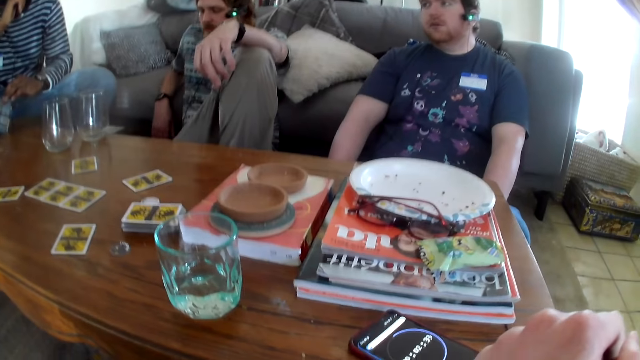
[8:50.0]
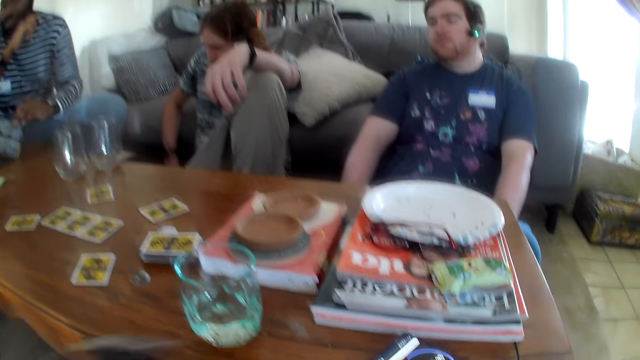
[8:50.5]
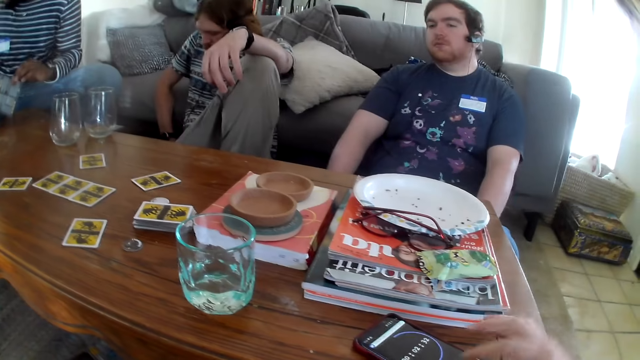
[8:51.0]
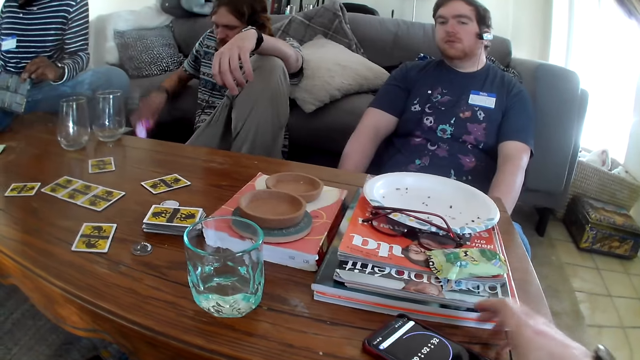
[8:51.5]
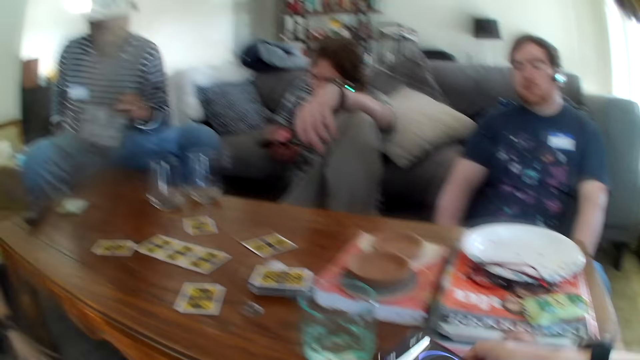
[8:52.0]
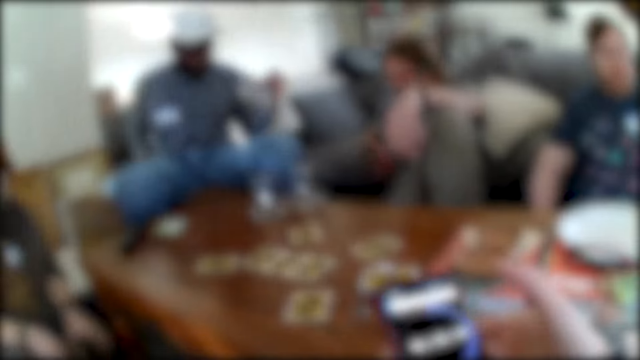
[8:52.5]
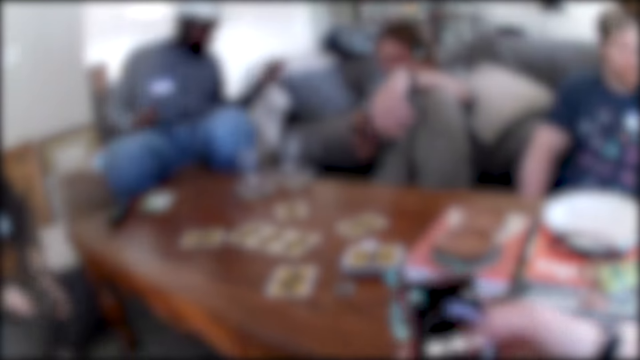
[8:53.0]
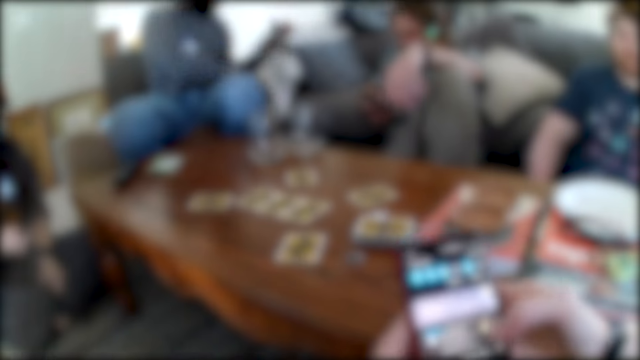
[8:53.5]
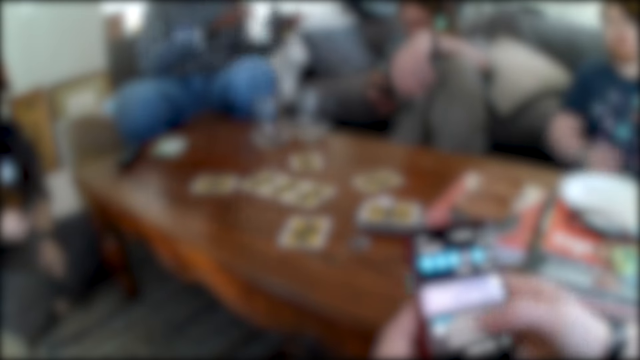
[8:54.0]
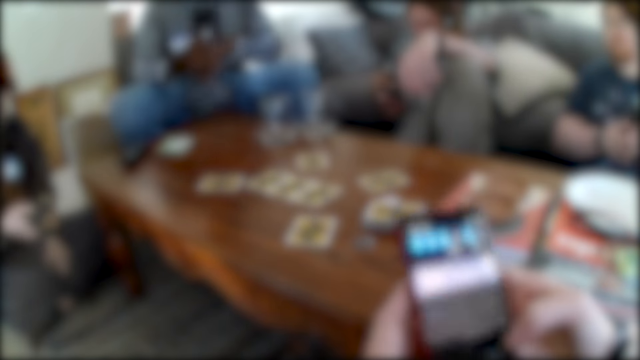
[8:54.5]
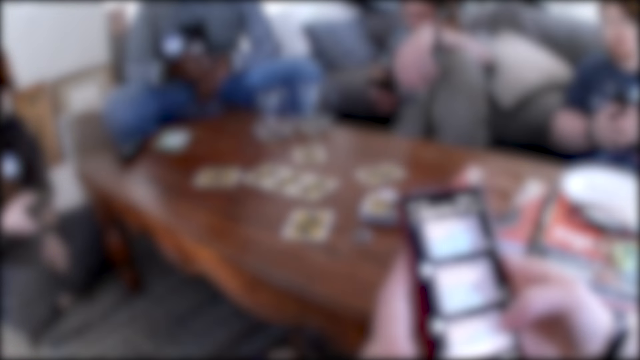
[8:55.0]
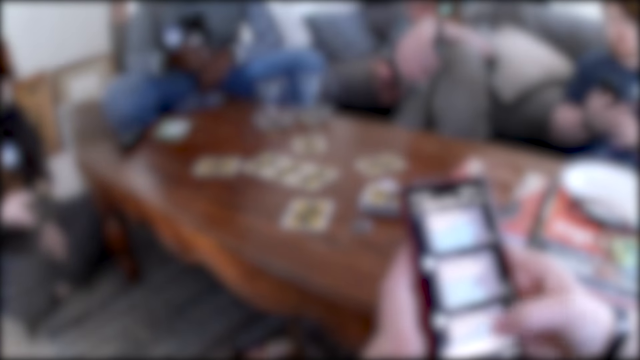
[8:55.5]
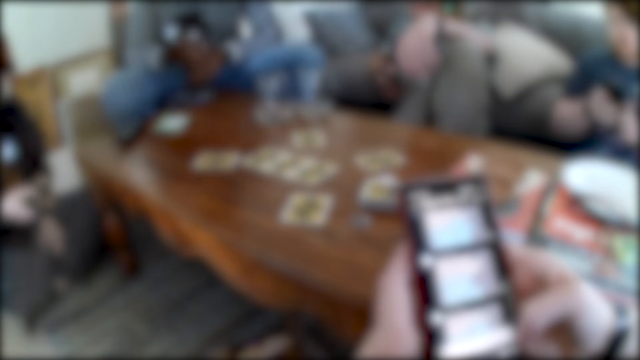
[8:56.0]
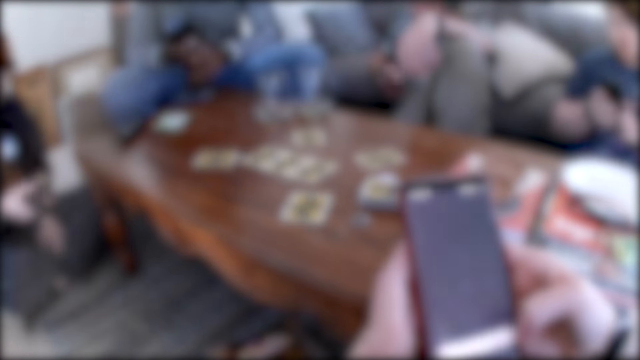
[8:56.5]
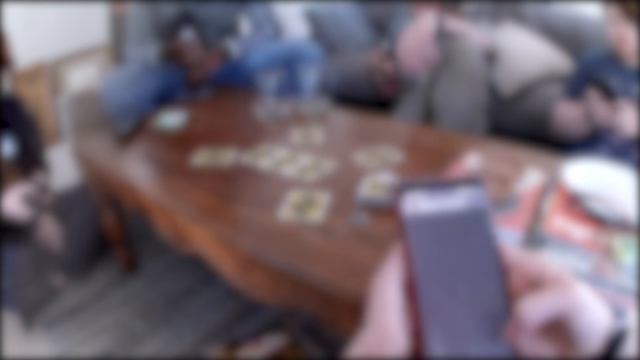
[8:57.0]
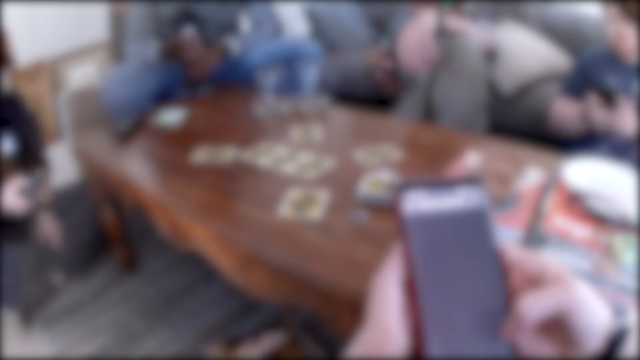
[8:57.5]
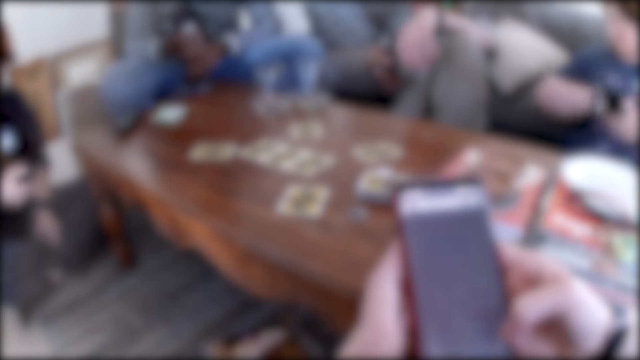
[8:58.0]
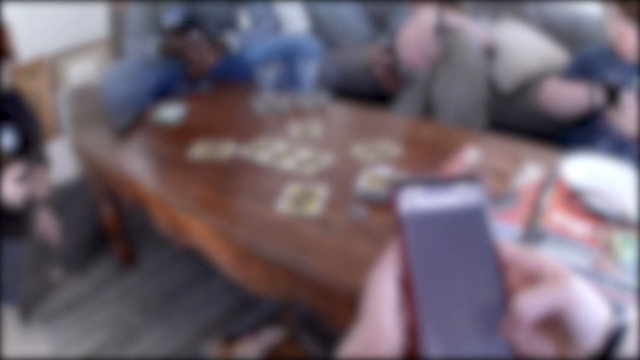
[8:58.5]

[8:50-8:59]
The camera wearer operates the phone, talking to a person. They pick up the phone. They scroll the phone.

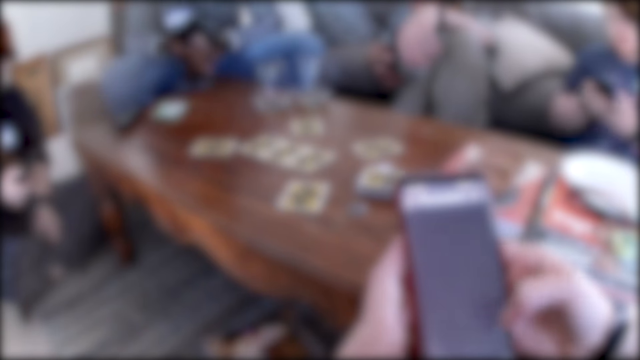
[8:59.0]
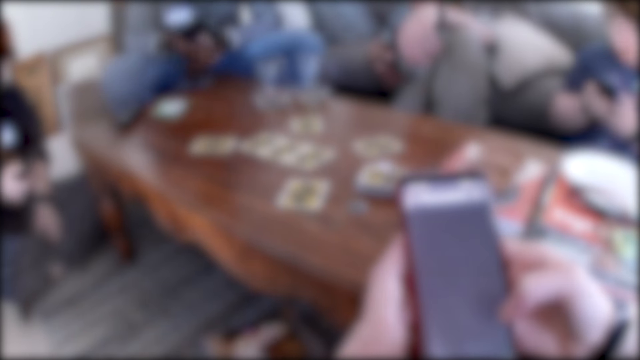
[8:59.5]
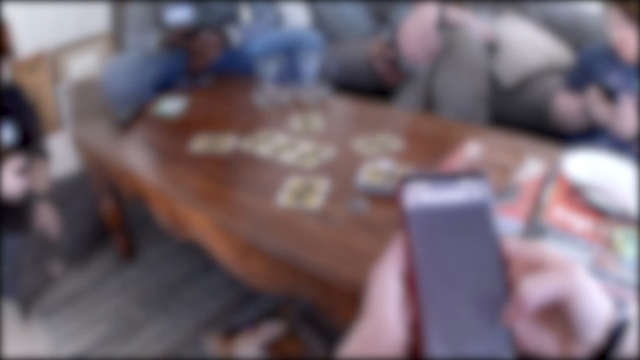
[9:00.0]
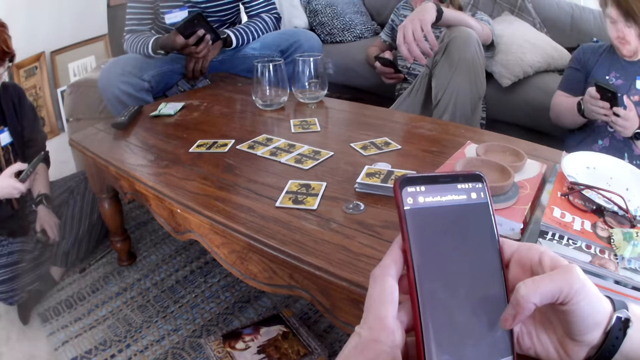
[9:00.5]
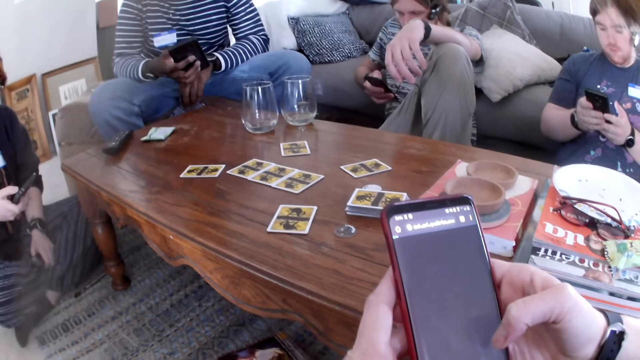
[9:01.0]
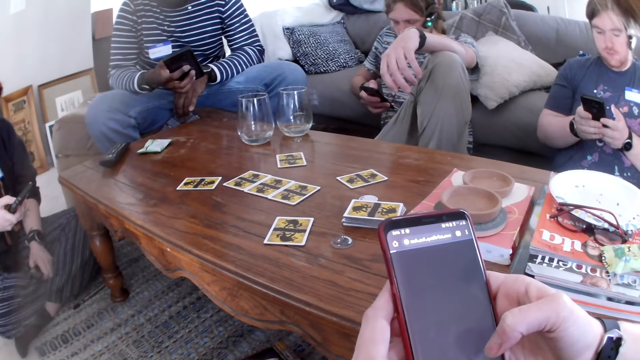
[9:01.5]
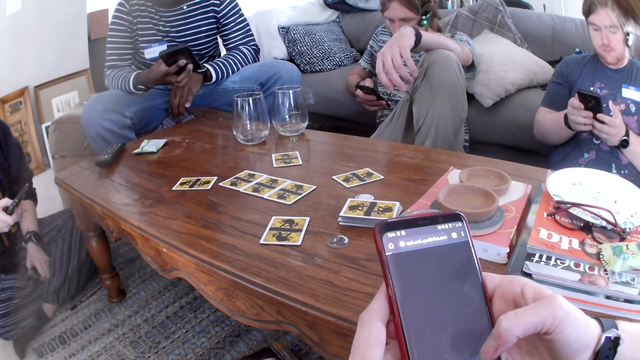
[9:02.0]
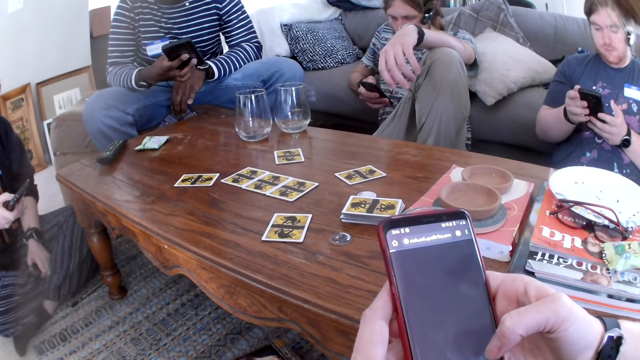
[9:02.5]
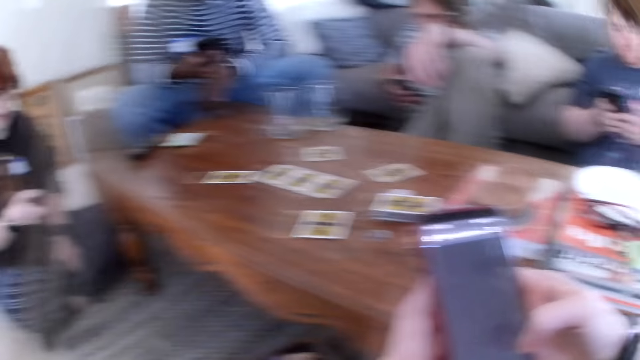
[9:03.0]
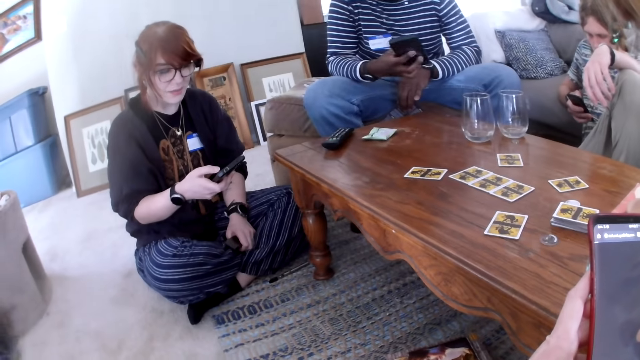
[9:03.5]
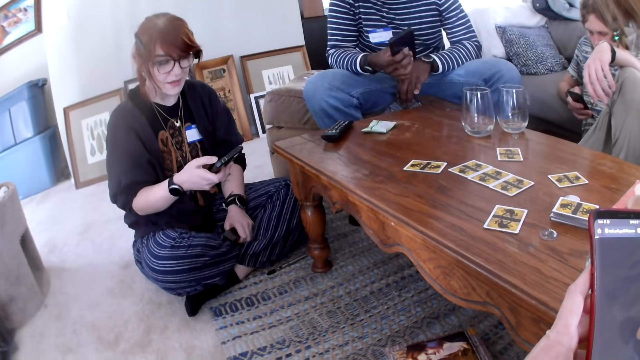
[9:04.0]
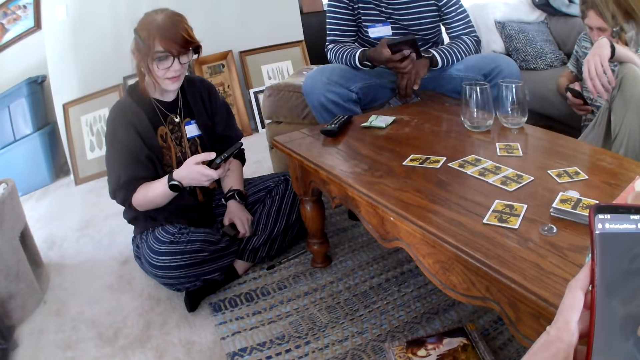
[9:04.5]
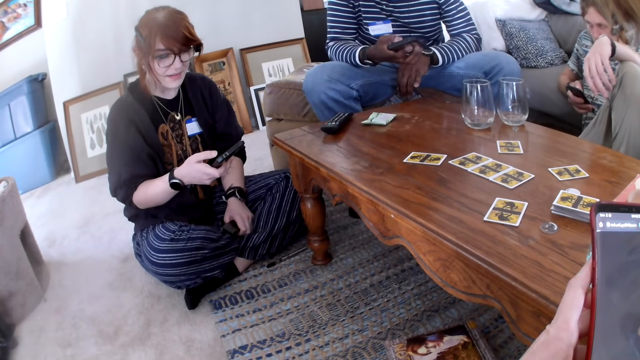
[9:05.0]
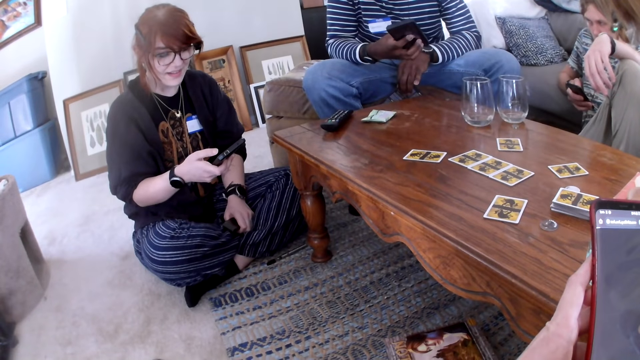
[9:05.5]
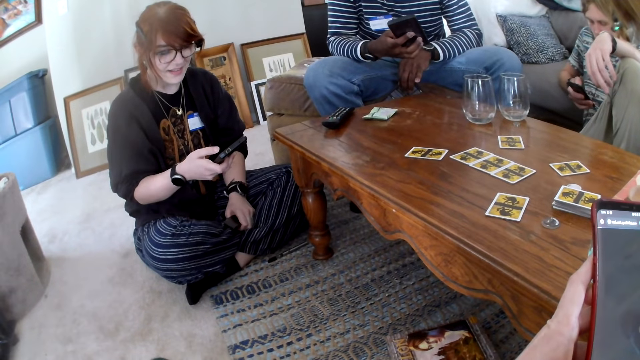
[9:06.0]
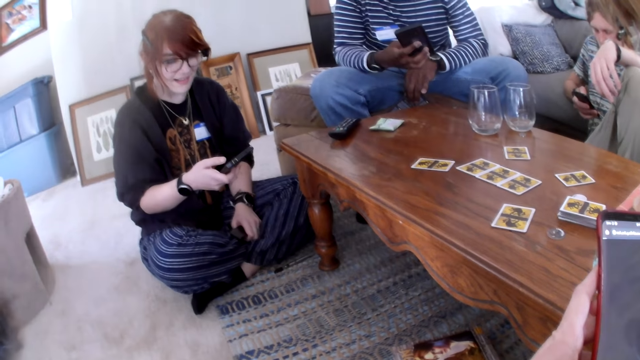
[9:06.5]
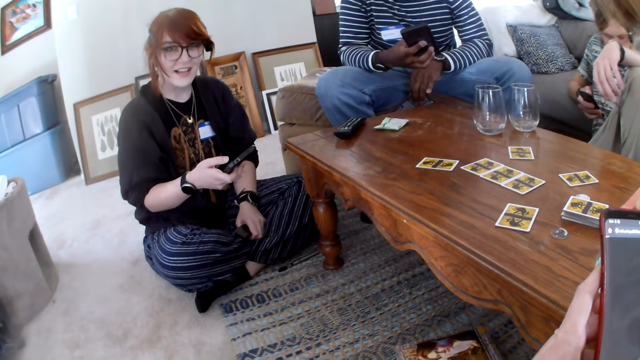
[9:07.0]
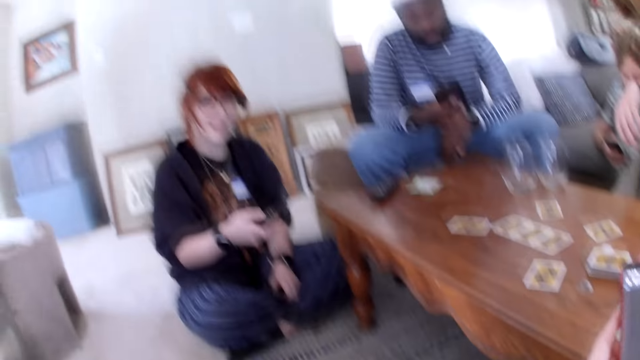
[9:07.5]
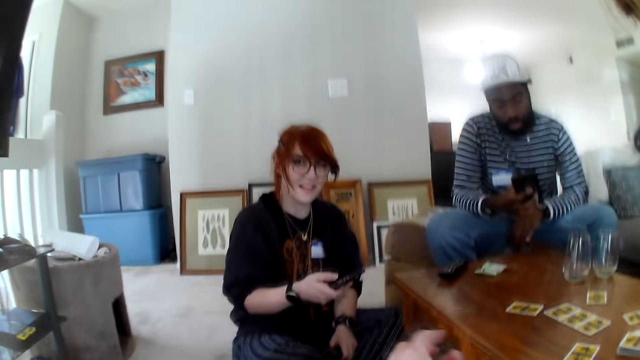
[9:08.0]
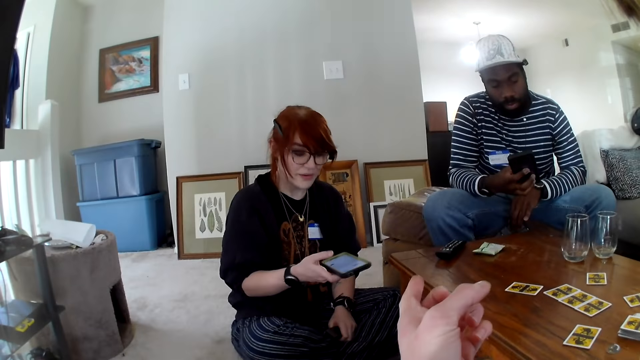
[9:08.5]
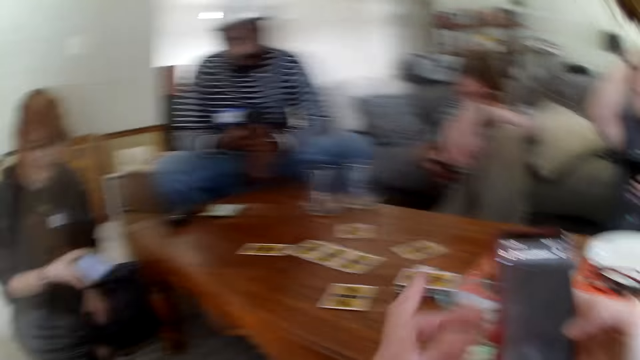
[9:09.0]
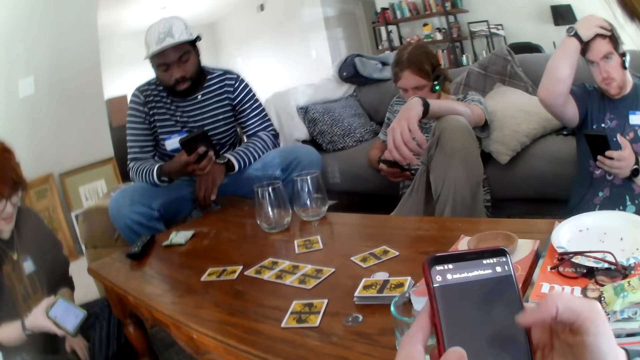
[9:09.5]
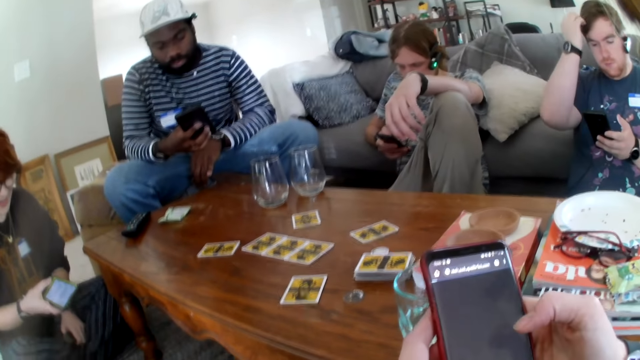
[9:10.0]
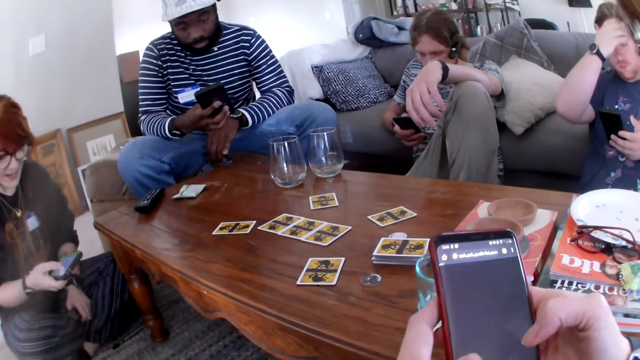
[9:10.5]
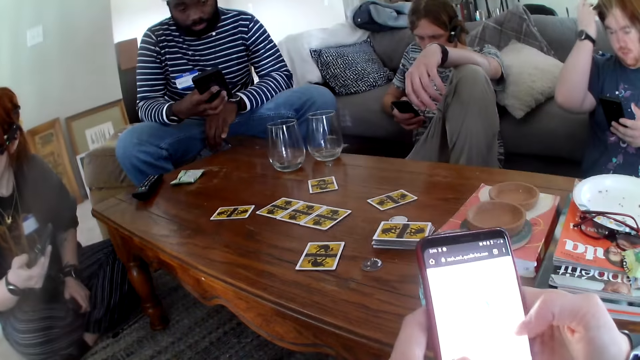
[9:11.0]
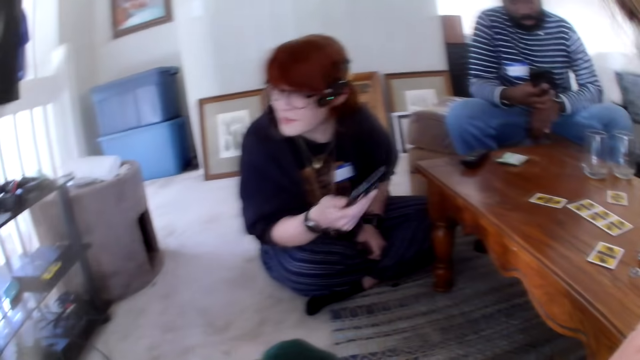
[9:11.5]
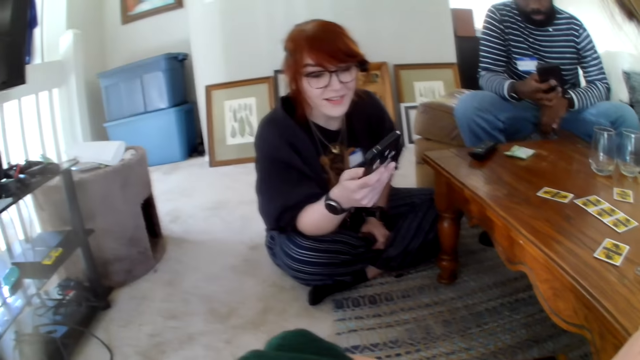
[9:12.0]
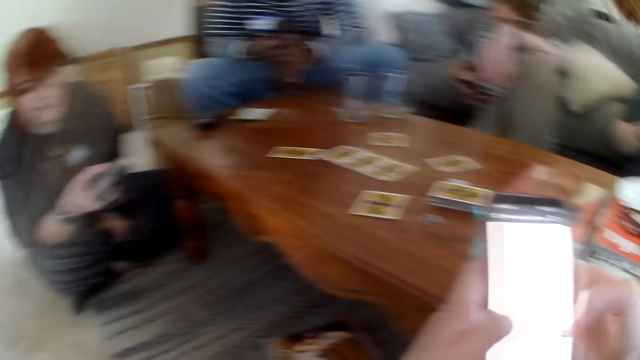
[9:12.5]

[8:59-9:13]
A person picks up a phone. The camera wearer picks up a phone. Another person picks up a phone. A third person picks up a phone. A fourth person picks up a phone. The fourth person talks. The camera wearer talks to the fourth person. The fourth person talks to the camera wearer.
